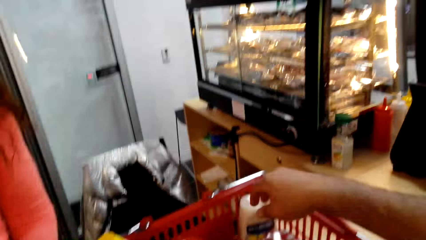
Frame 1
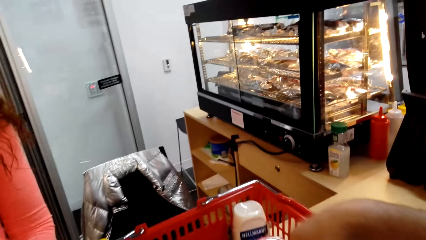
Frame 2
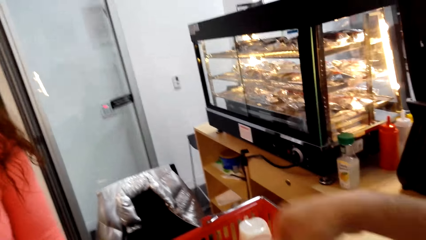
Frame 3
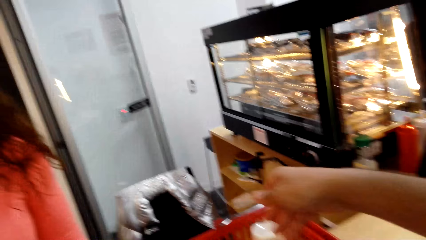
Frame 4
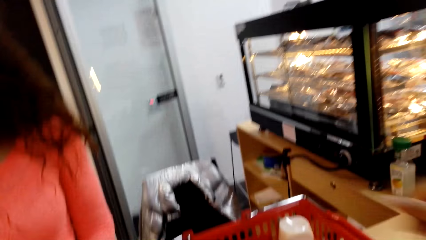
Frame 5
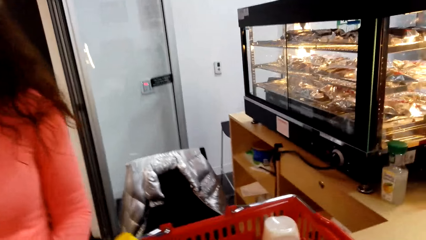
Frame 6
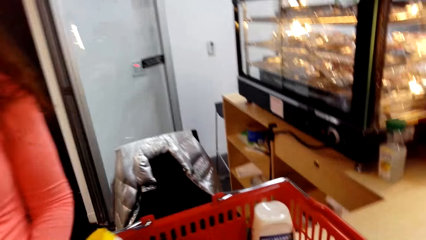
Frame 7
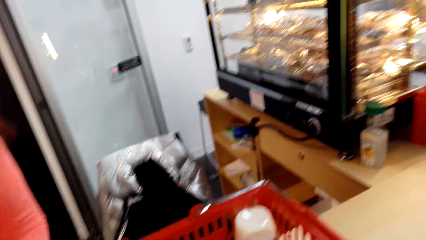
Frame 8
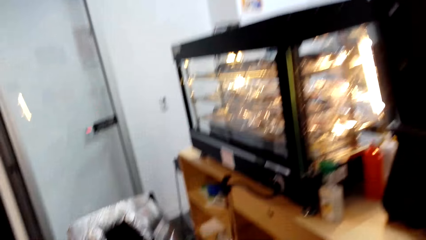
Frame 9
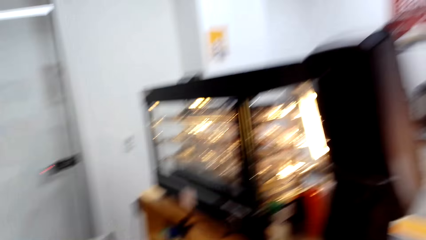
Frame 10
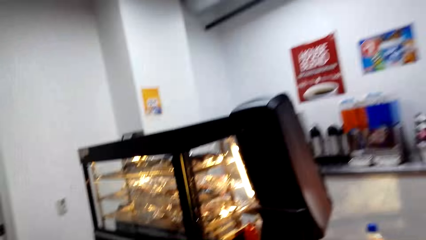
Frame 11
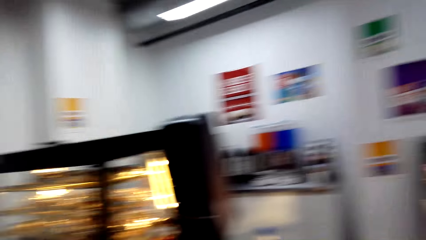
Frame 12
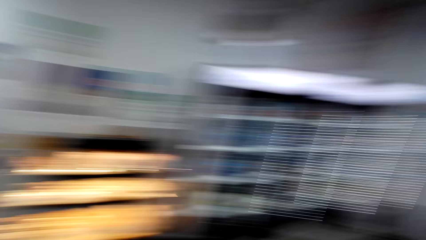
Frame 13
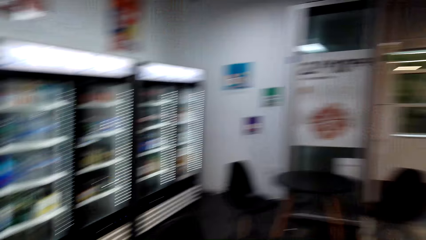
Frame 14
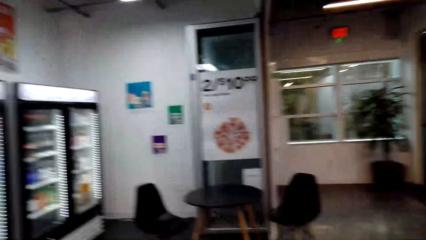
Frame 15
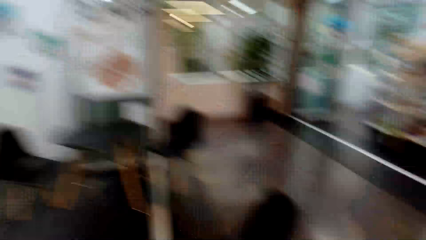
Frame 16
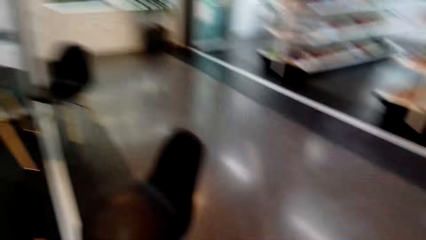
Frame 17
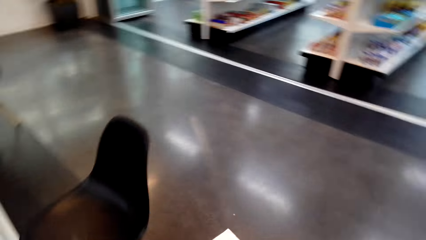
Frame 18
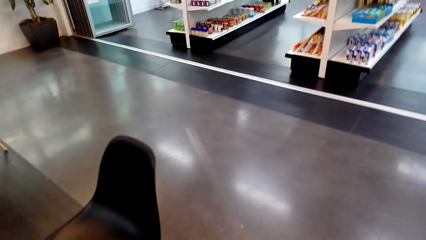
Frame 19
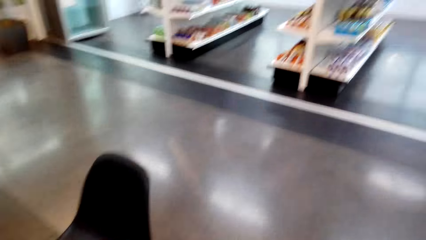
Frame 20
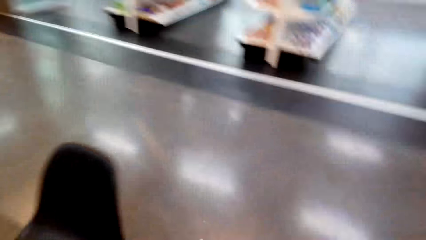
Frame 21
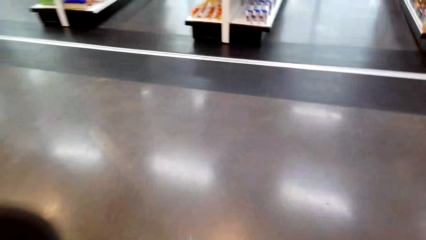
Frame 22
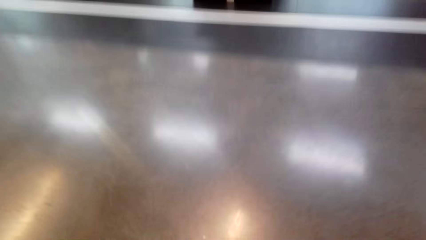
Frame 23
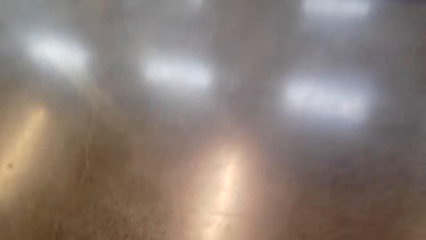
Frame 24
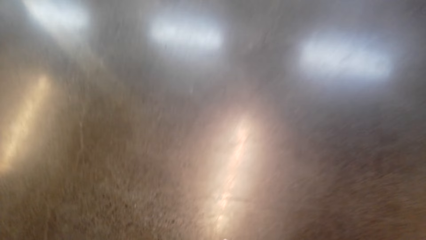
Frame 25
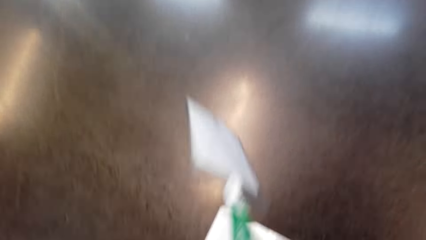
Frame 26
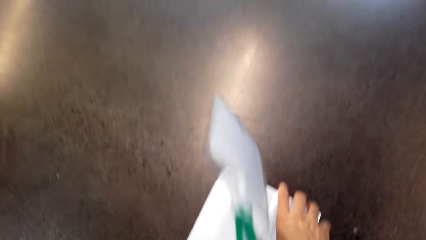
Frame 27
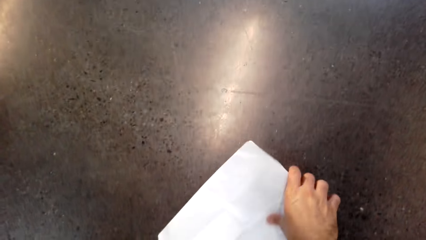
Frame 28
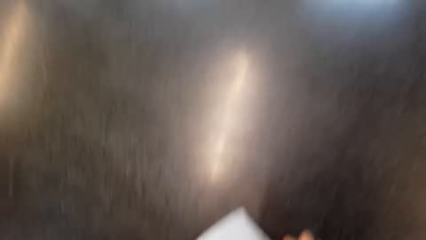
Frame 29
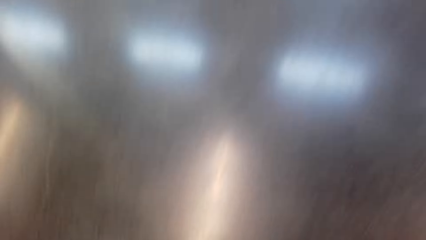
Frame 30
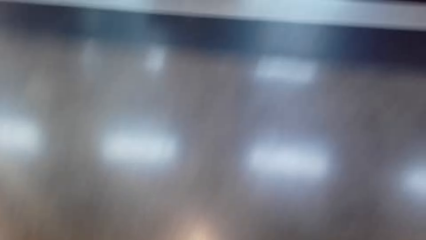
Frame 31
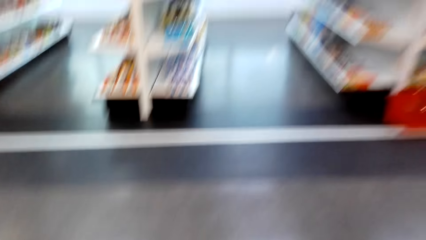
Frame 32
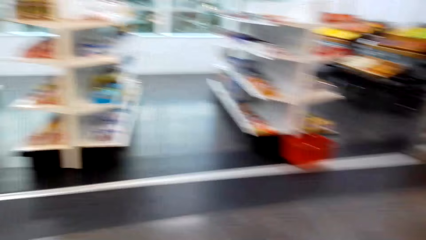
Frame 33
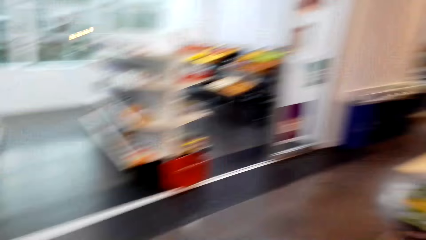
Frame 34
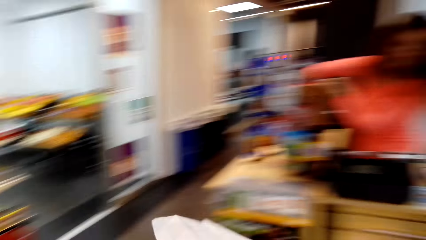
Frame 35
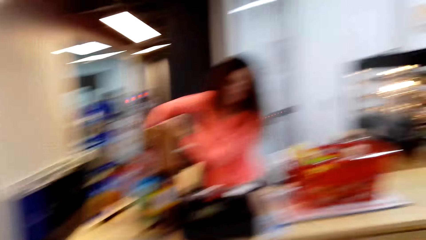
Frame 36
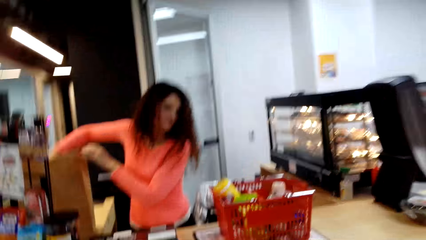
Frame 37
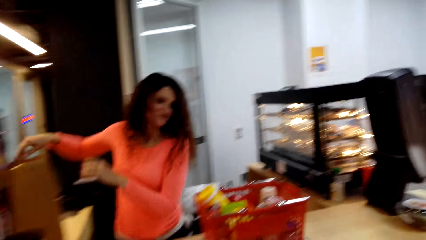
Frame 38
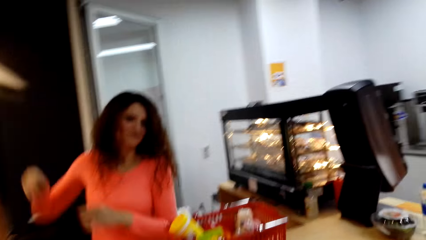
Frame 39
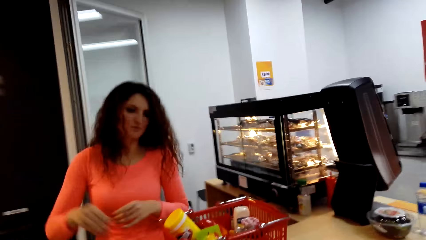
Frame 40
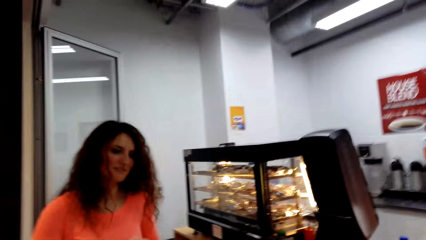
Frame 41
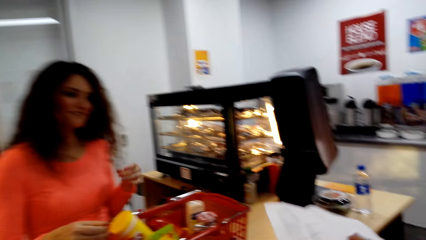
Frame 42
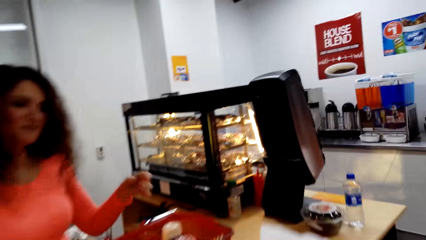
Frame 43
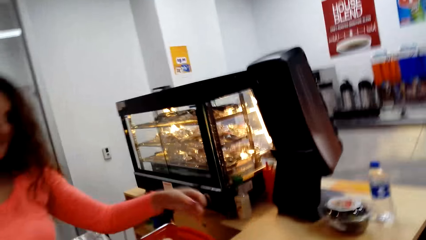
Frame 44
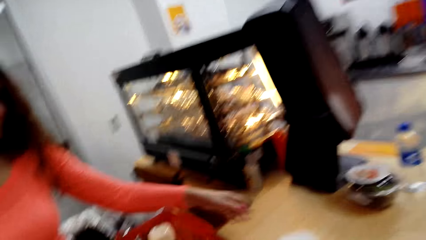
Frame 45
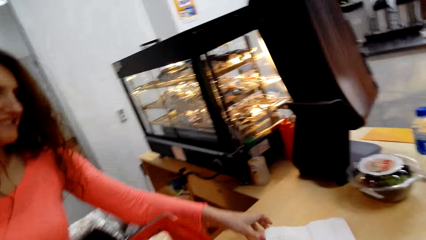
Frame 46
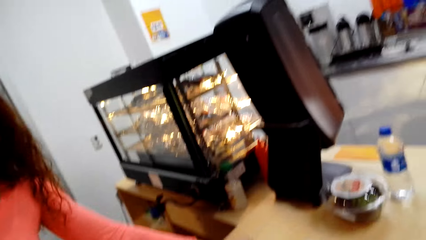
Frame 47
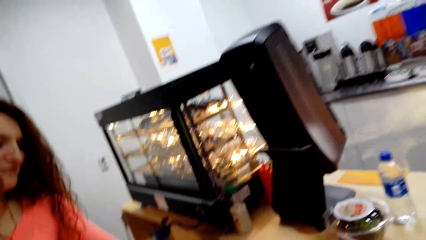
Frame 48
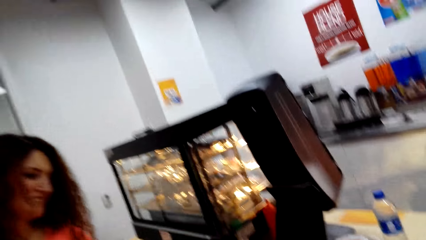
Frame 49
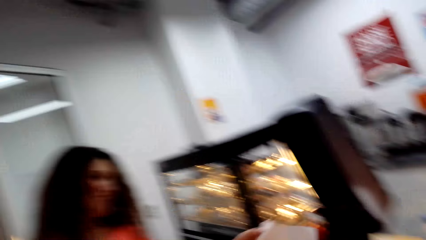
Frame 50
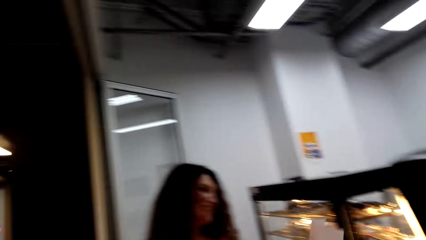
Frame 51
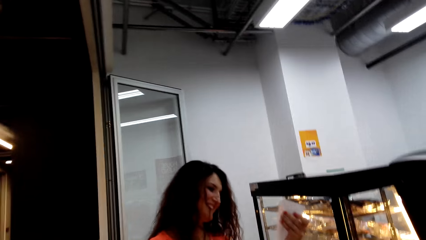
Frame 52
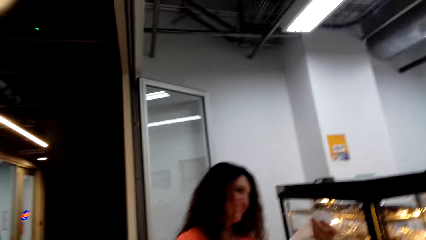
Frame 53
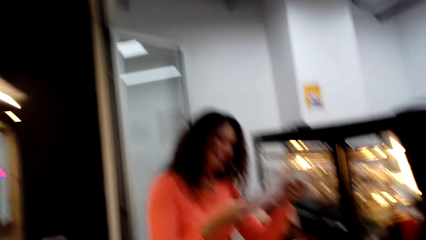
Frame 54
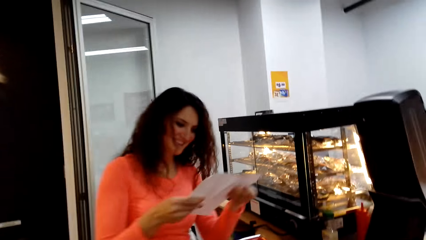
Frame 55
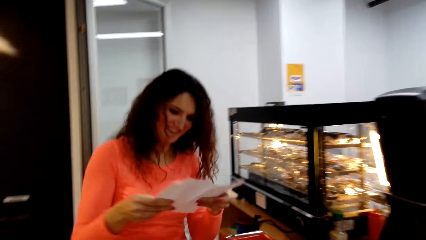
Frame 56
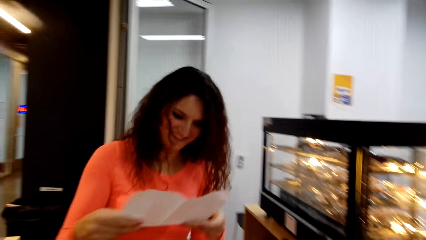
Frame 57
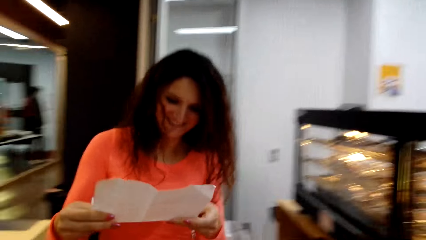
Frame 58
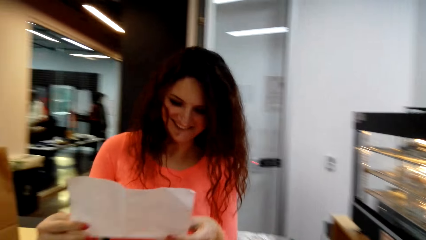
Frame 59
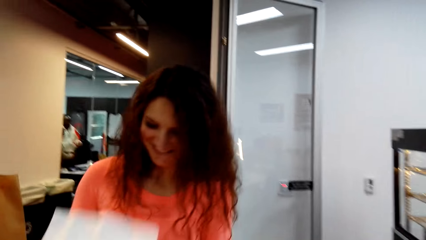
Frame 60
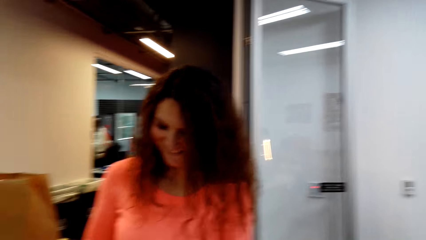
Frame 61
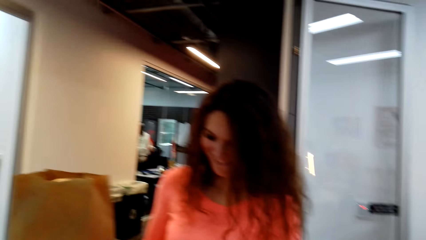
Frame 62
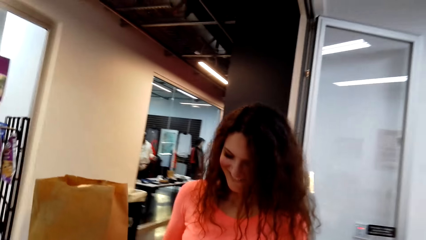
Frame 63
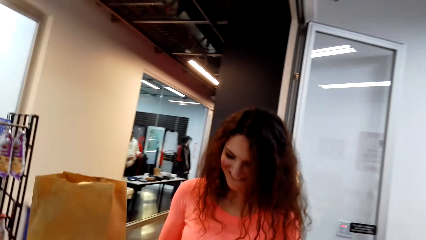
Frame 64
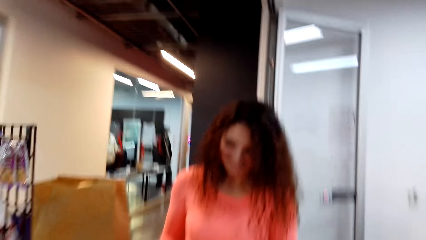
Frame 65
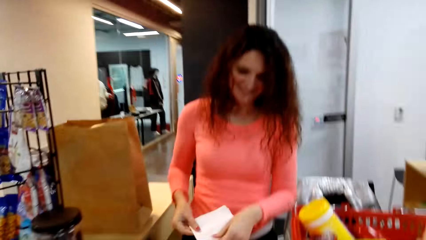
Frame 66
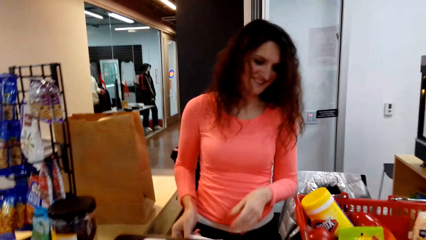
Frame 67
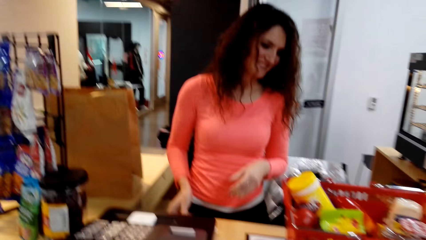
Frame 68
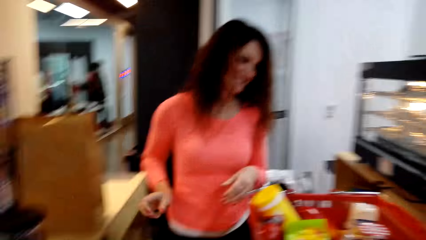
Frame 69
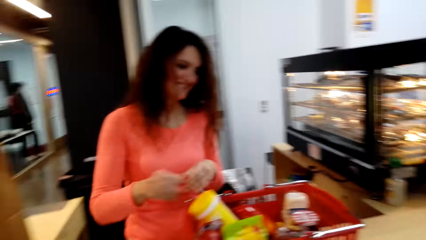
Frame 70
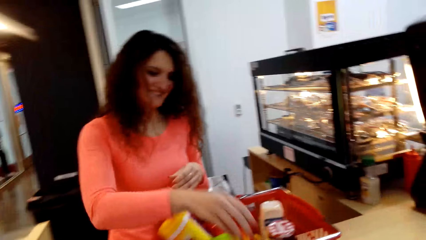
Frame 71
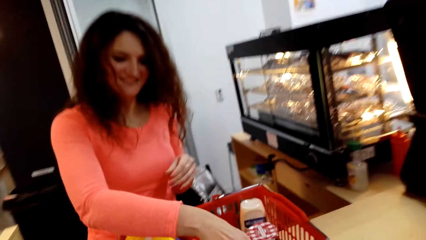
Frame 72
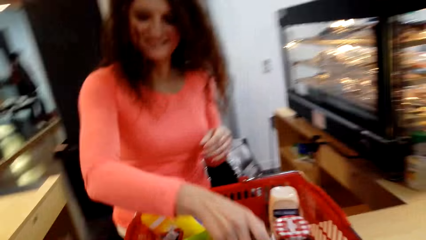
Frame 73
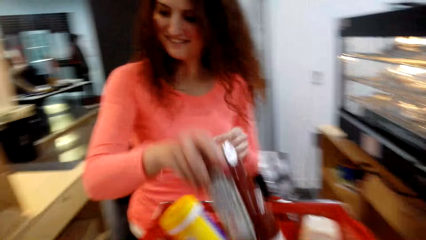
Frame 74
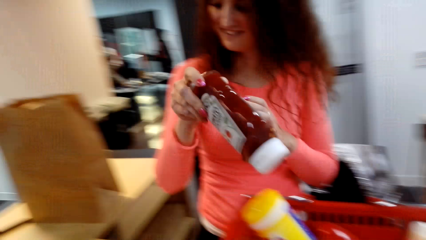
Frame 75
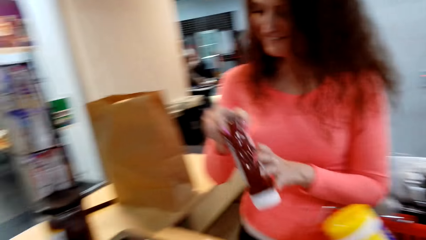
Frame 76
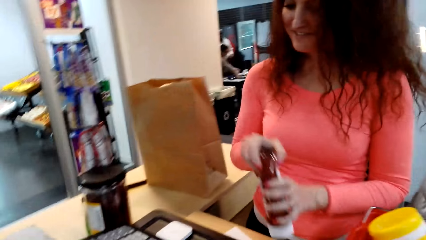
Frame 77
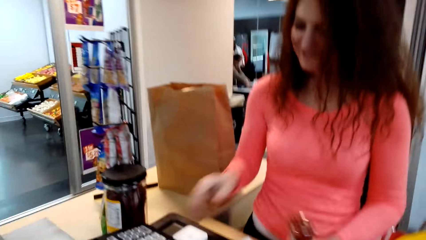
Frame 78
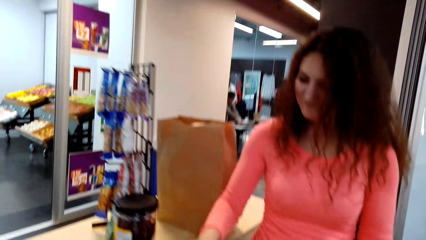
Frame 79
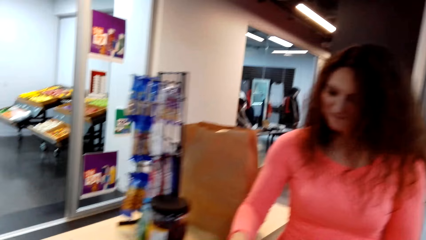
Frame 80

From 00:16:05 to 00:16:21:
The camera wearer touches containers in the basket. They look around. They walk in the supermarket. They hold the shopping list or paper. They pick the paper. They walk to the counter. The cashier packs the shopping and picks the paper from the camera wearer. The cashier looks at the shopping list. The camera wearer looks at the paper. The cashier puts the shopping list on the counter. The camera wearer puts the paper down. The cashier holds the sauce or ketchup and picks a bottle of ketchup.
